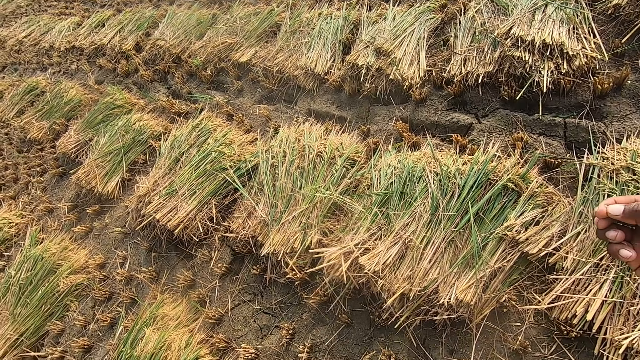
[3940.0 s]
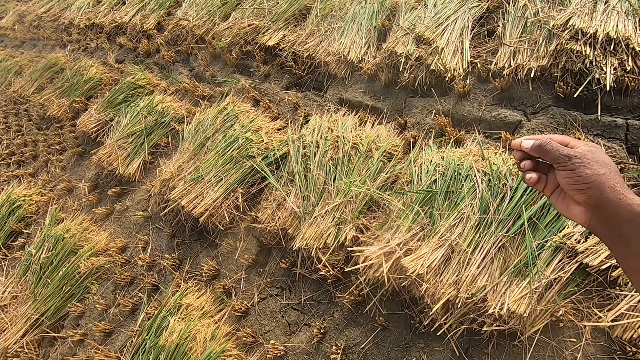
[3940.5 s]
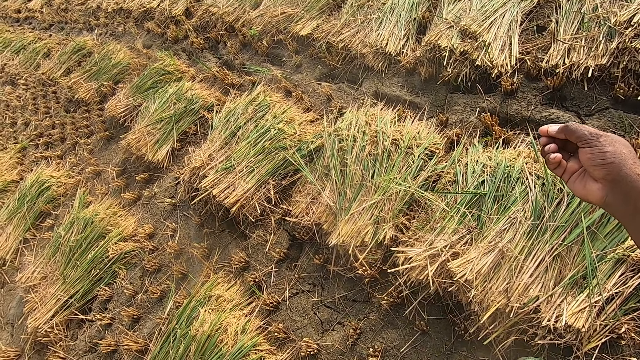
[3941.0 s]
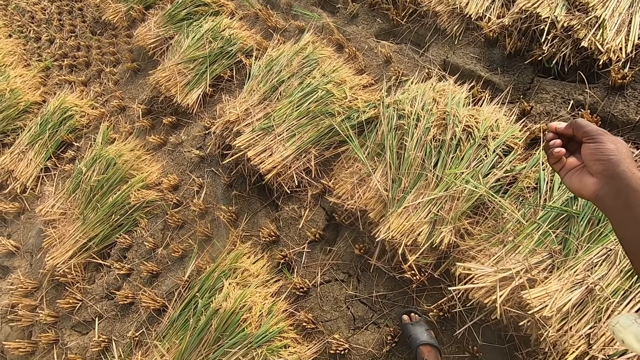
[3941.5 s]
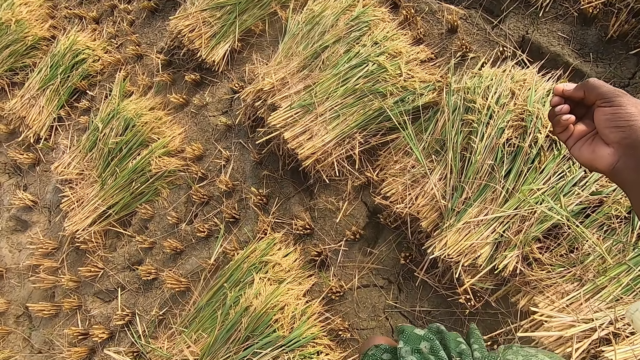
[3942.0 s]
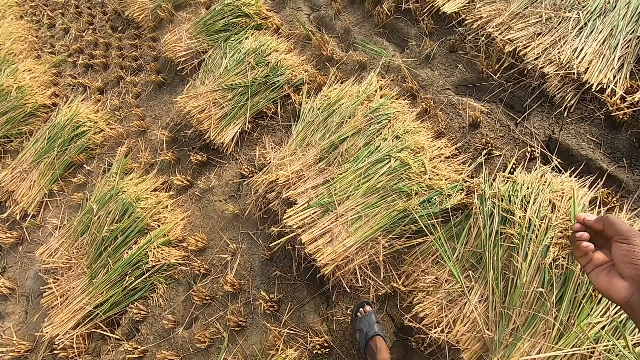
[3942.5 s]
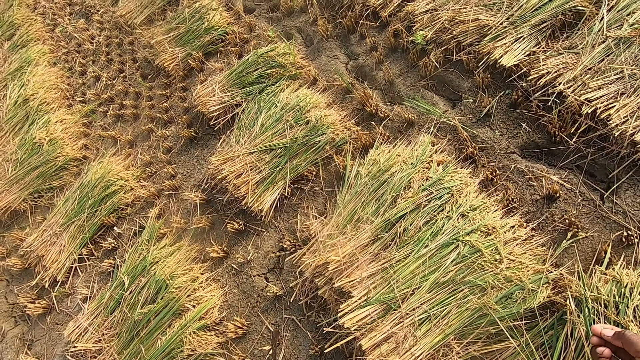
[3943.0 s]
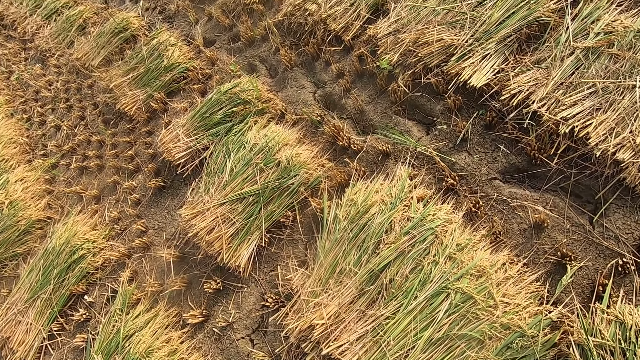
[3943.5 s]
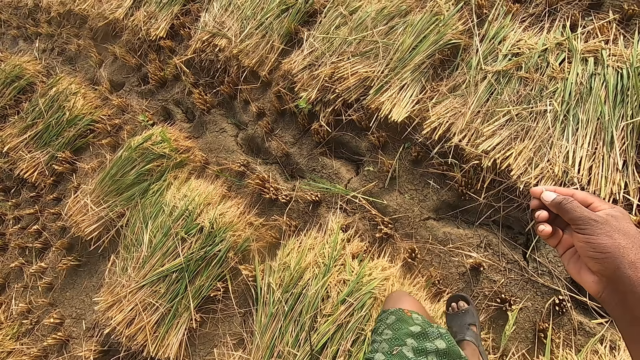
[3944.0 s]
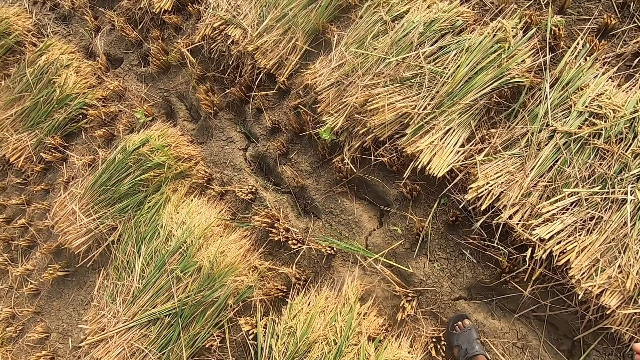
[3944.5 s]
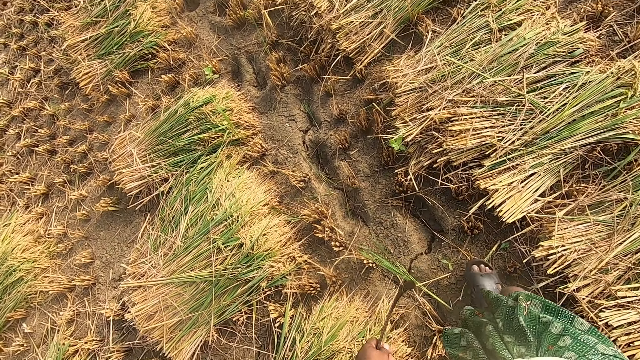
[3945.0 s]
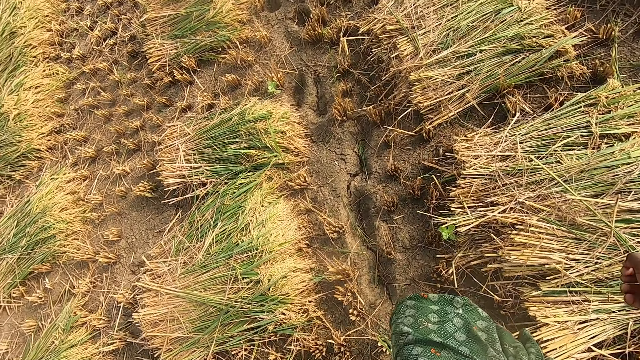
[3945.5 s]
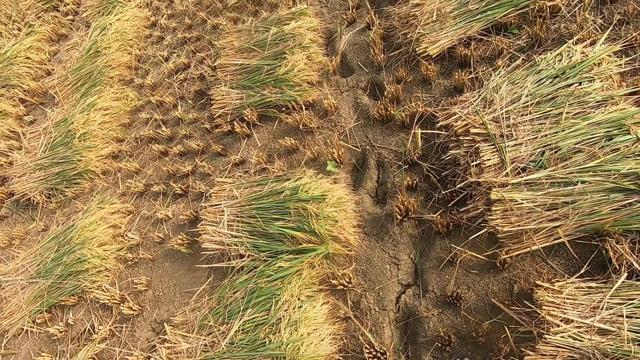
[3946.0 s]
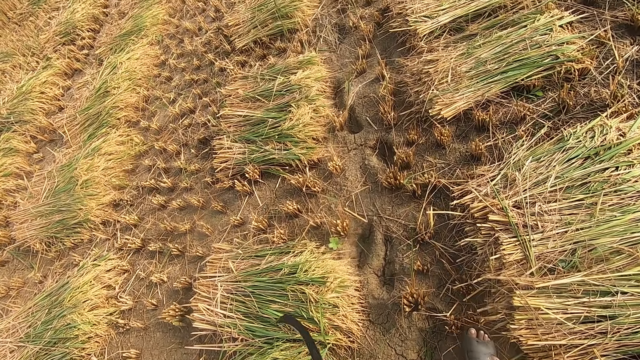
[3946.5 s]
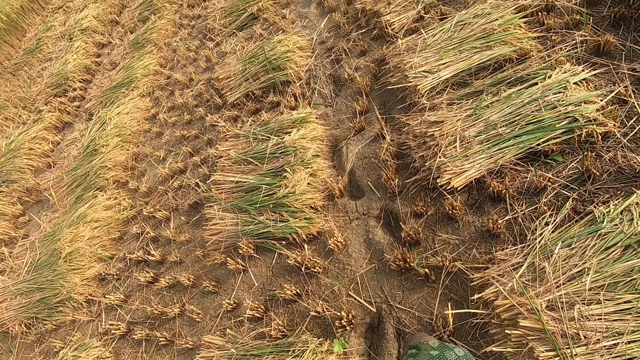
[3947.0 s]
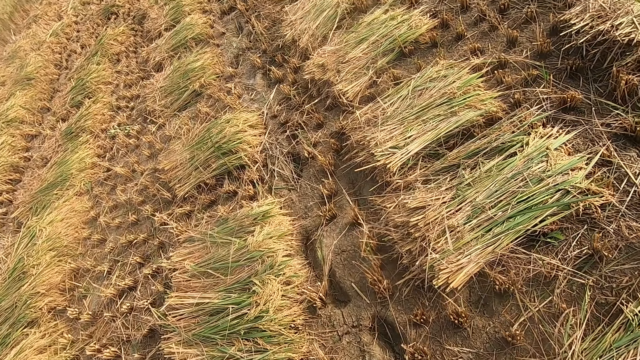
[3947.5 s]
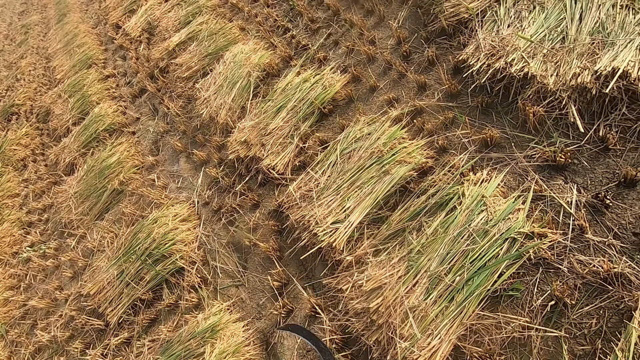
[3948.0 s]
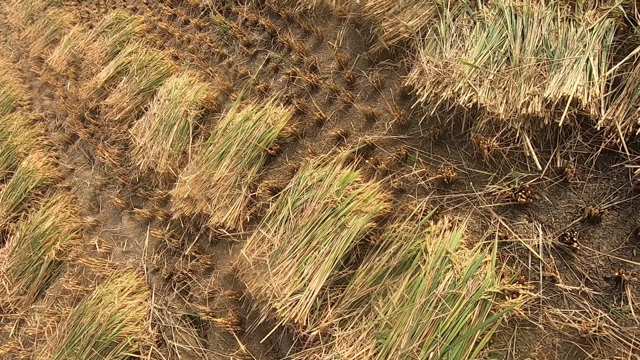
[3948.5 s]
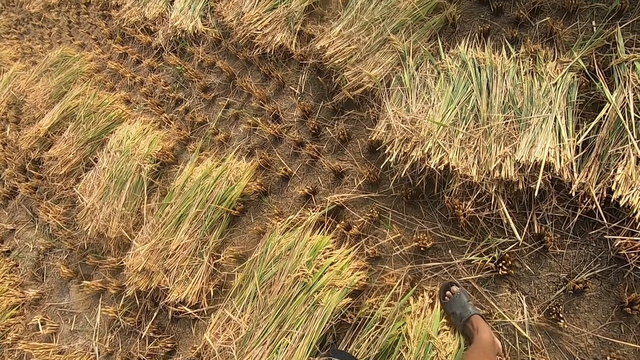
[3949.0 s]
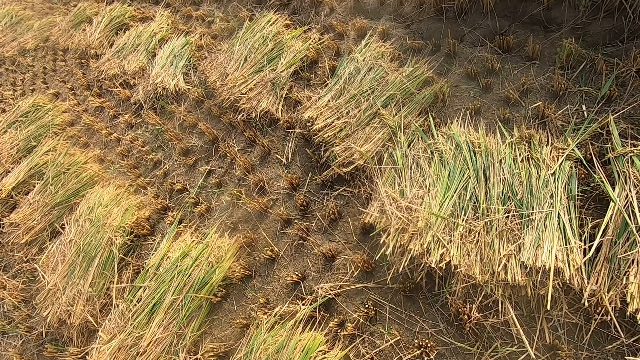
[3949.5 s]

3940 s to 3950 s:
The camera wearer walks around a garden.

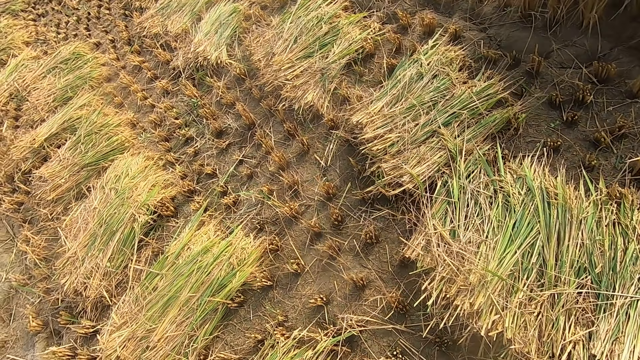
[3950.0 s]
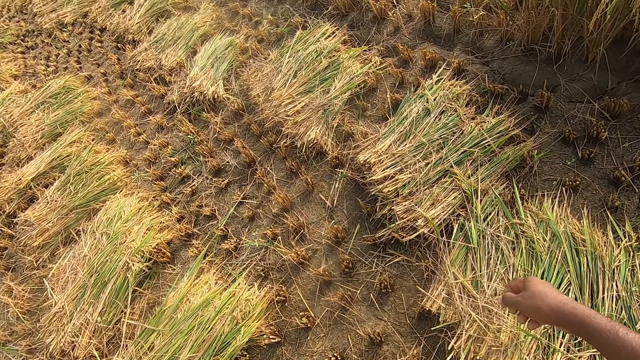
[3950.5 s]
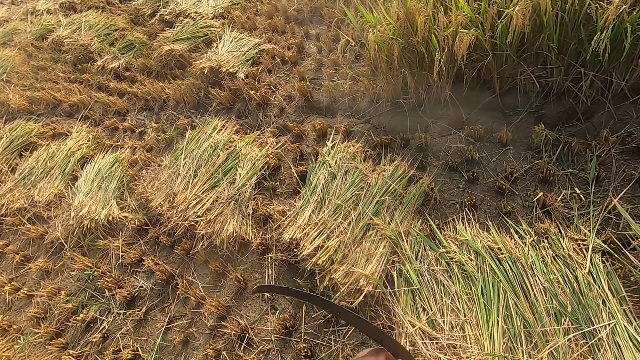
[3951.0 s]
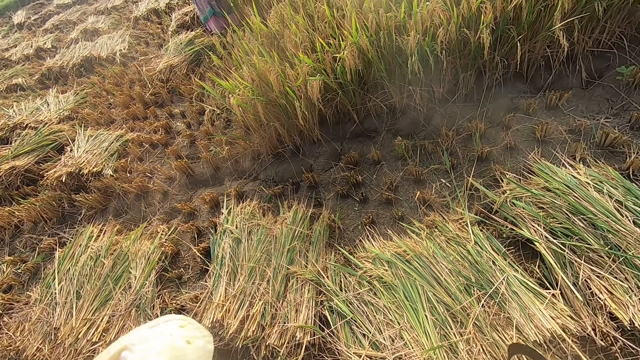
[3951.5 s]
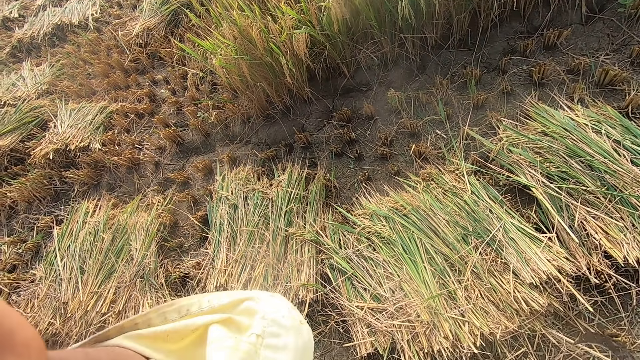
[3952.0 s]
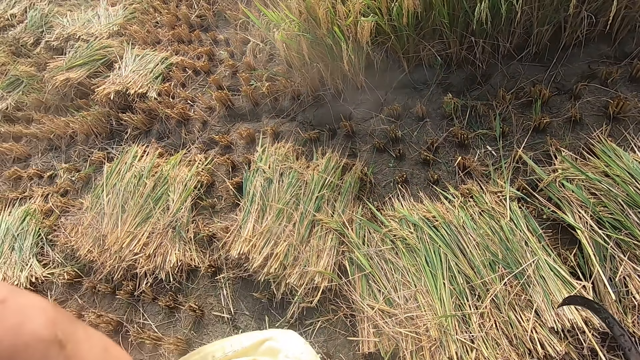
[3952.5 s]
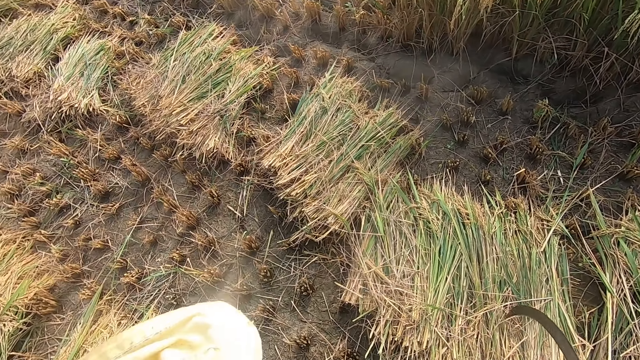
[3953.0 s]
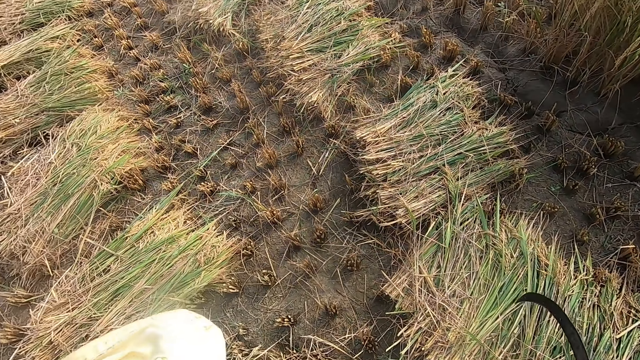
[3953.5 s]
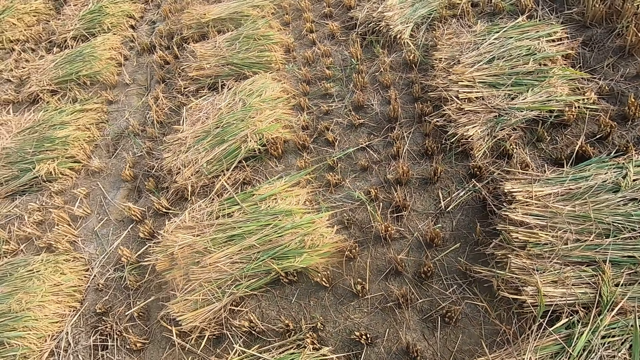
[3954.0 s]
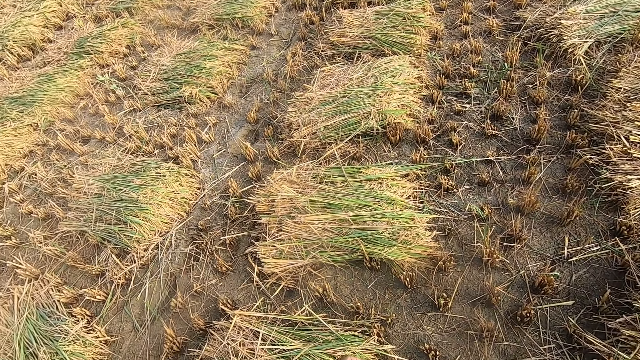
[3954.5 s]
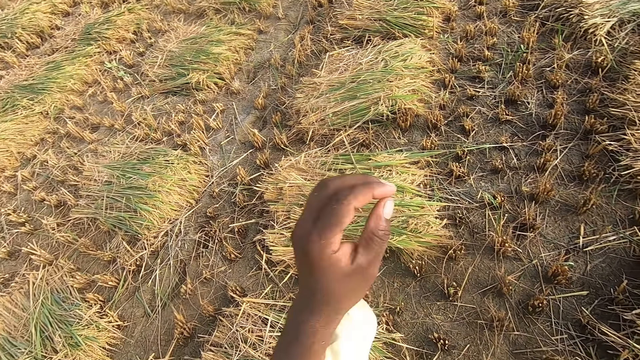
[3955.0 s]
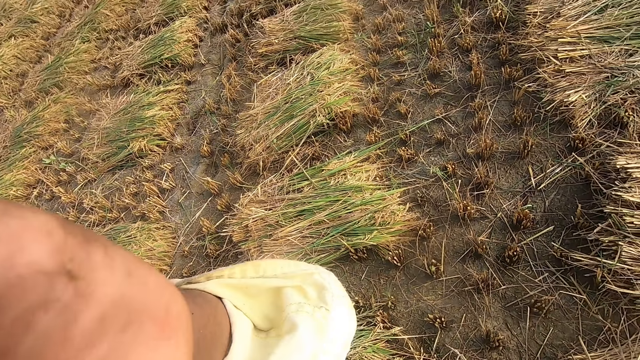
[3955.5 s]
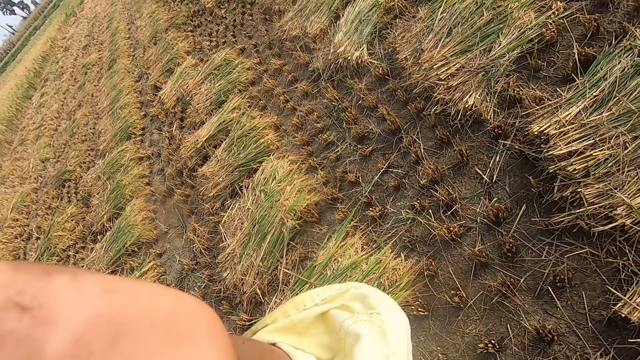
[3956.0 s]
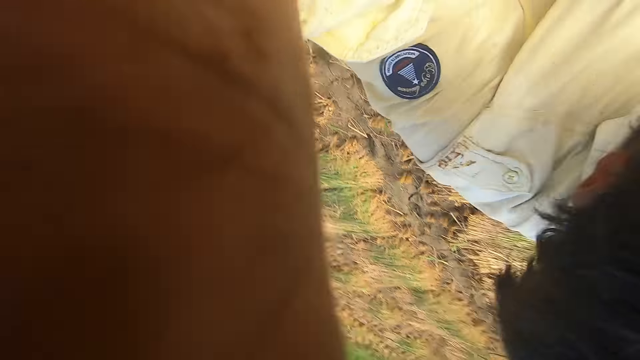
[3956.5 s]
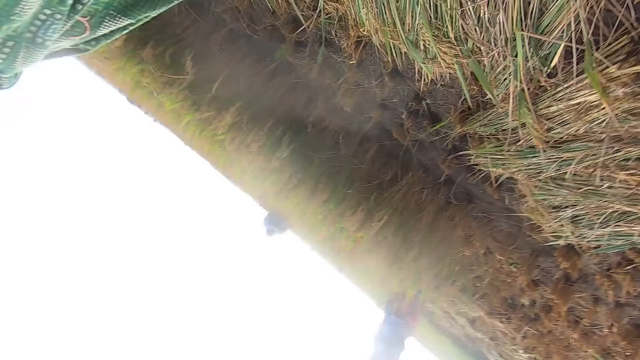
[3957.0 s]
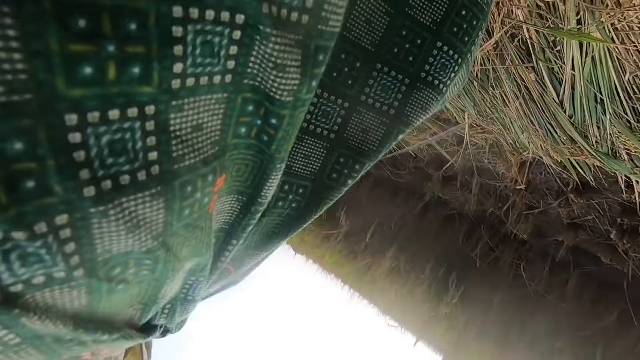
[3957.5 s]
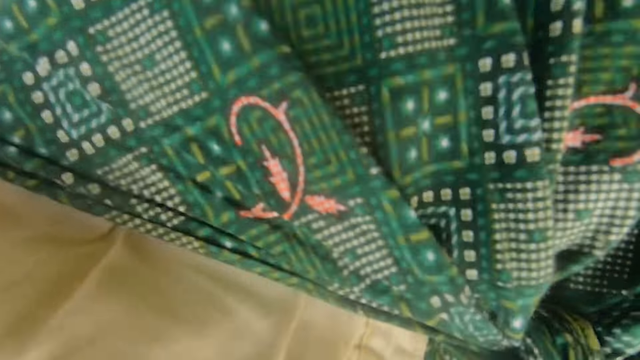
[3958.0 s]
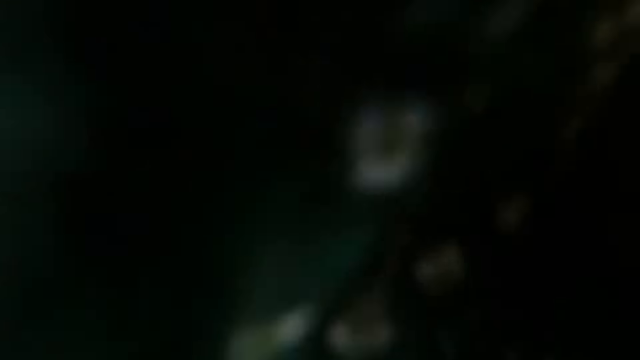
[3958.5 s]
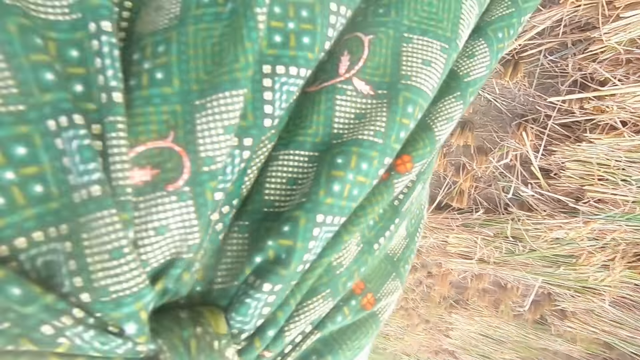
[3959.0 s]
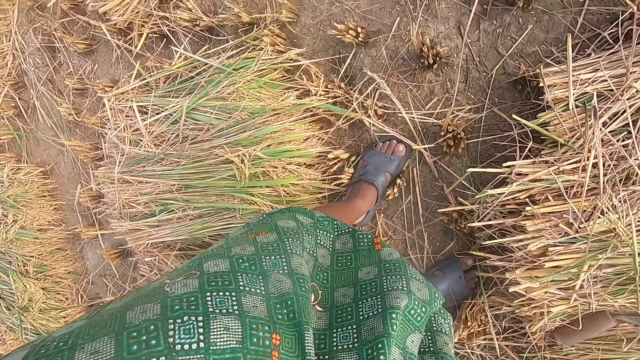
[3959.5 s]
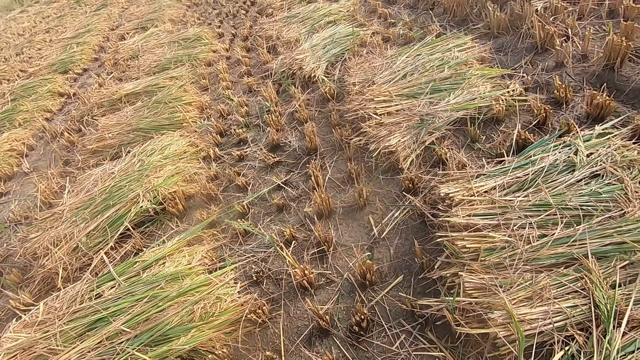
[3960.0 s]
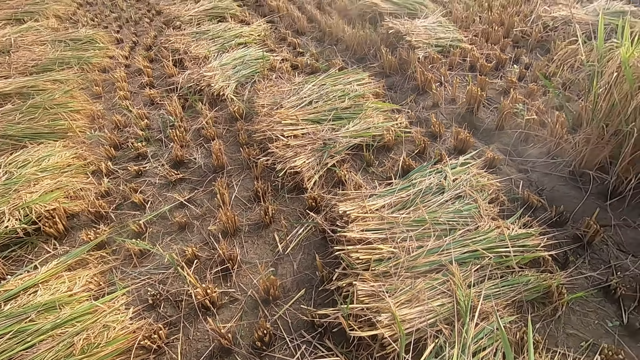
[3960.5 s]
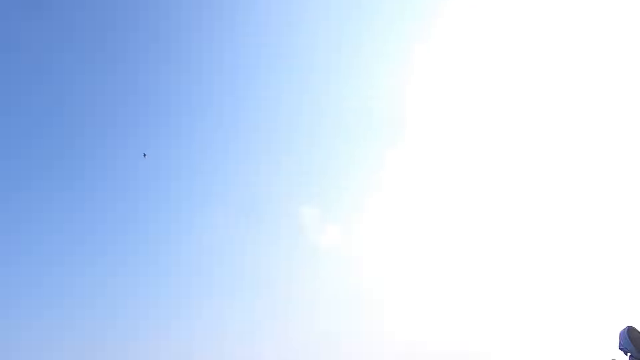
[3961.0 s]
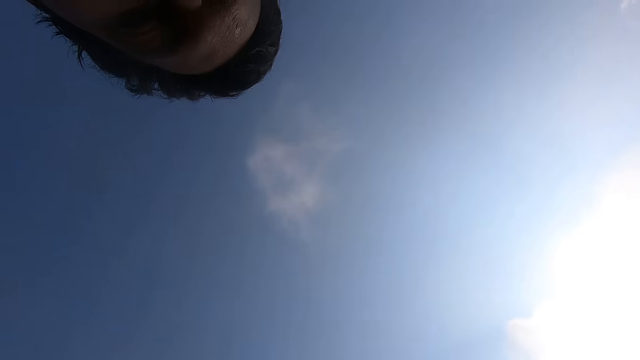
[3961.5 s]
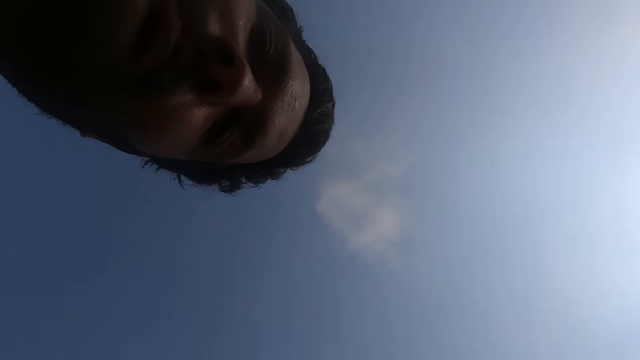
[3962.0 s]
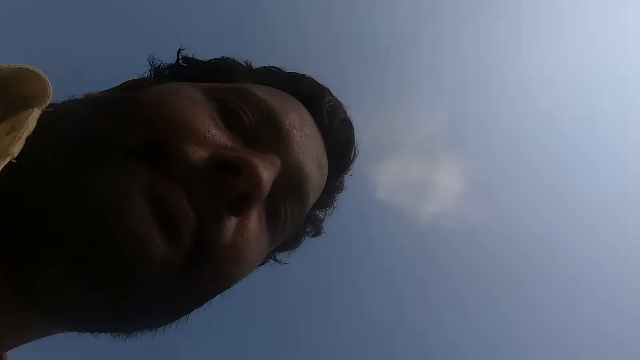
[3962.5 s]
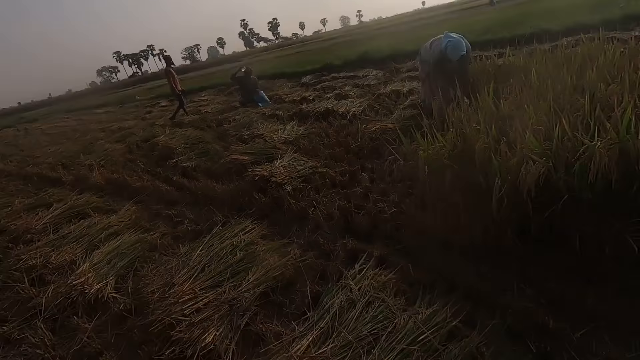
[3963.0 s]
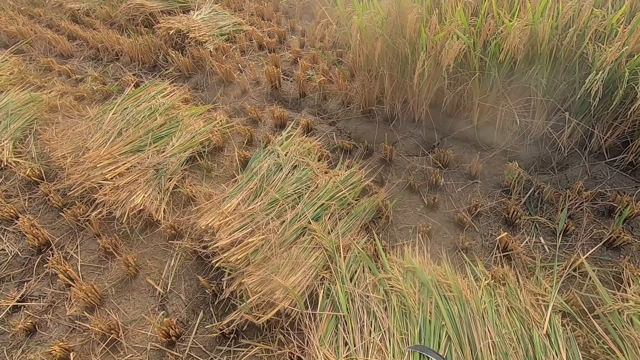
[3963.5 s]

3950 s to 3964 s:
The camera wearer adjusts a camera with a hand. They look around a garden. They adjust the camera with a hand. They look around the garden.
